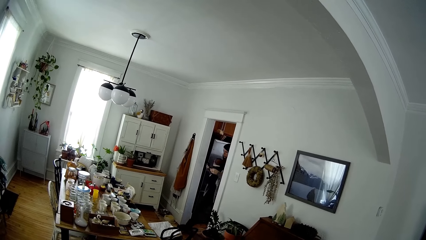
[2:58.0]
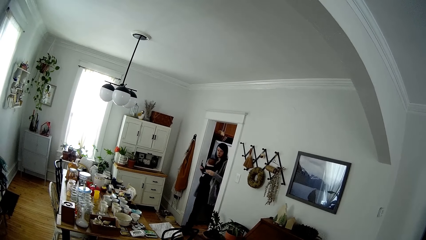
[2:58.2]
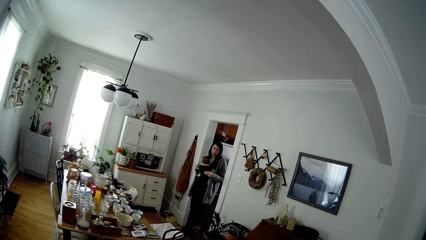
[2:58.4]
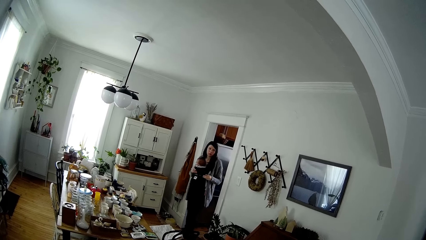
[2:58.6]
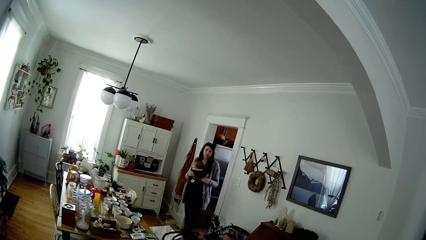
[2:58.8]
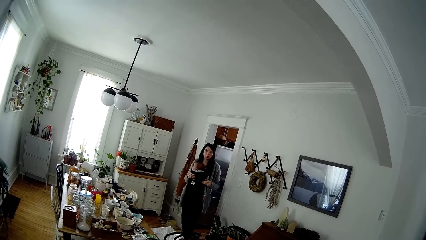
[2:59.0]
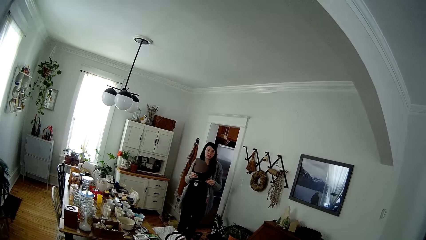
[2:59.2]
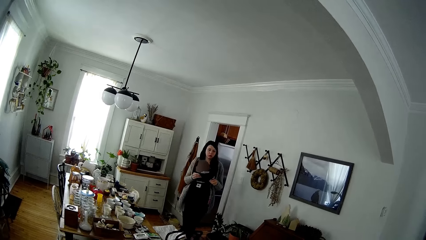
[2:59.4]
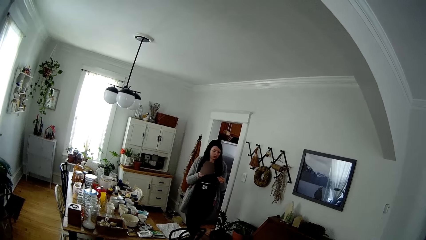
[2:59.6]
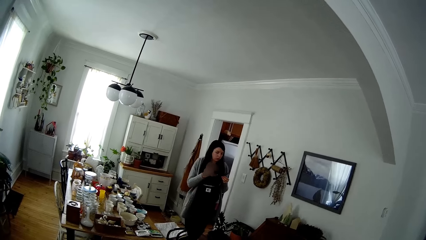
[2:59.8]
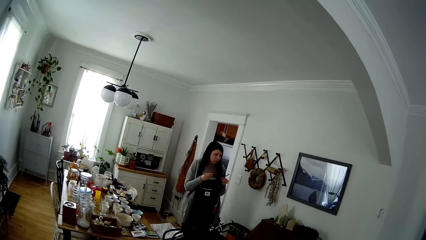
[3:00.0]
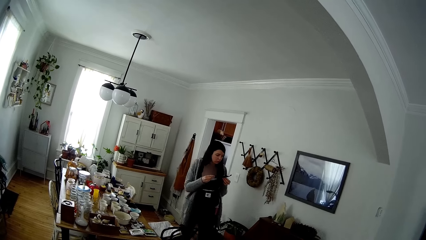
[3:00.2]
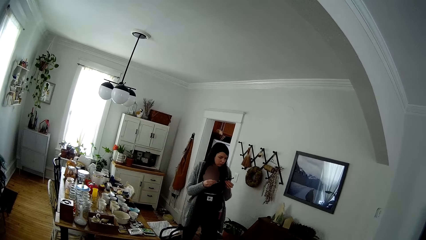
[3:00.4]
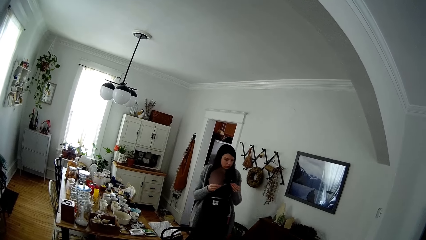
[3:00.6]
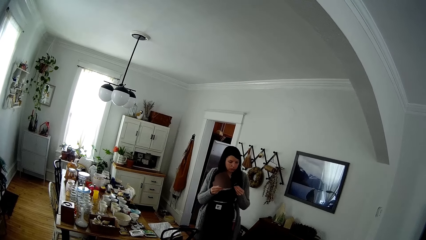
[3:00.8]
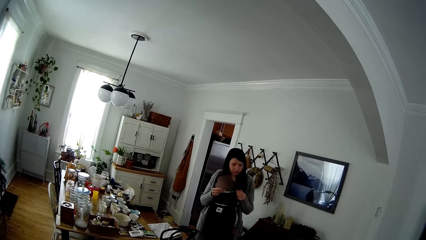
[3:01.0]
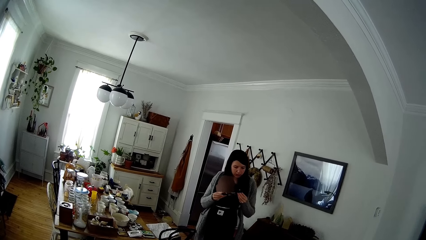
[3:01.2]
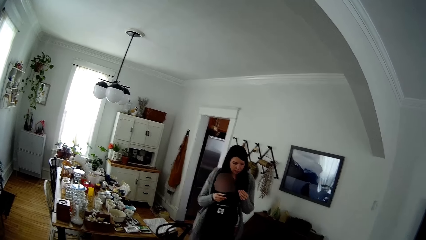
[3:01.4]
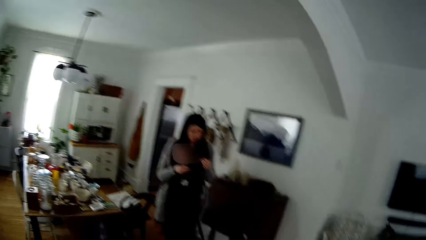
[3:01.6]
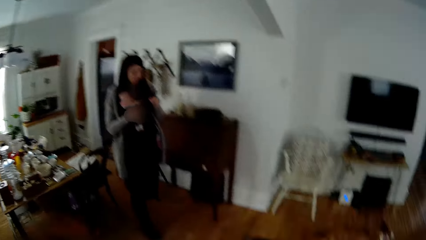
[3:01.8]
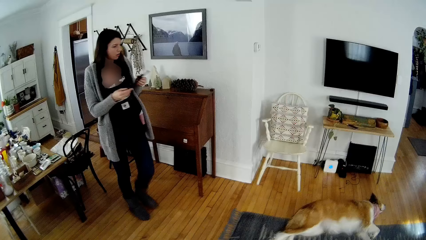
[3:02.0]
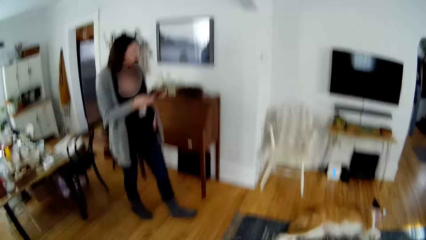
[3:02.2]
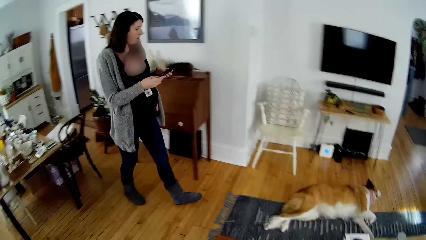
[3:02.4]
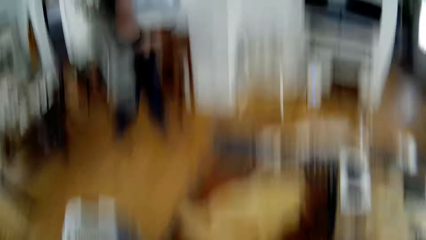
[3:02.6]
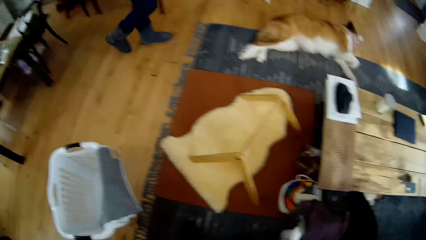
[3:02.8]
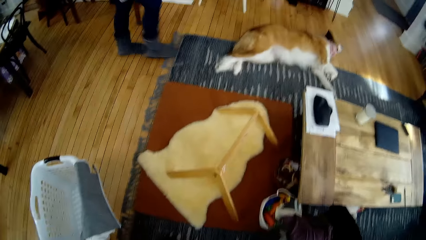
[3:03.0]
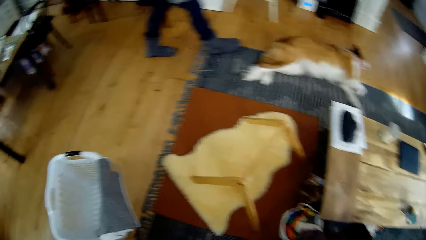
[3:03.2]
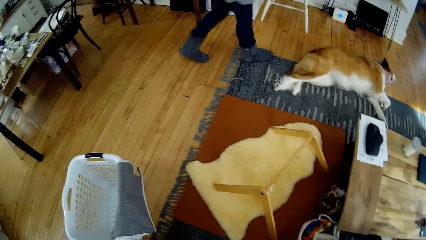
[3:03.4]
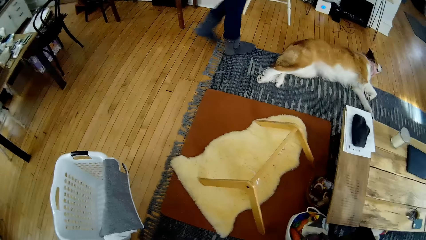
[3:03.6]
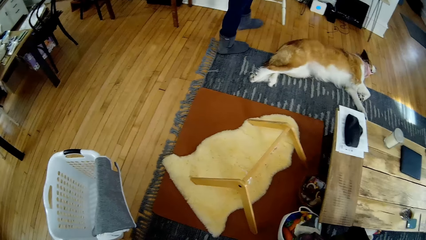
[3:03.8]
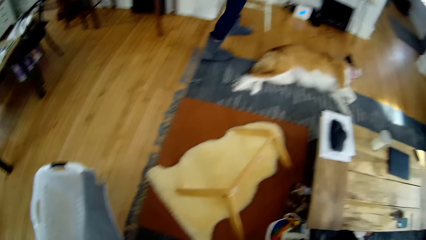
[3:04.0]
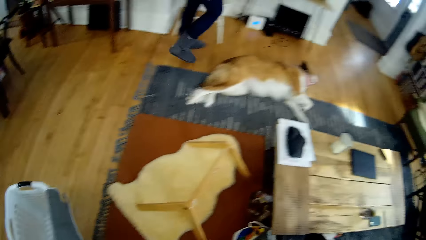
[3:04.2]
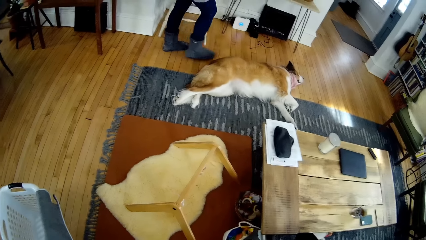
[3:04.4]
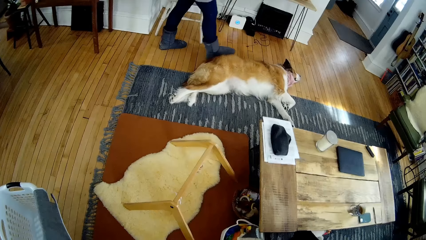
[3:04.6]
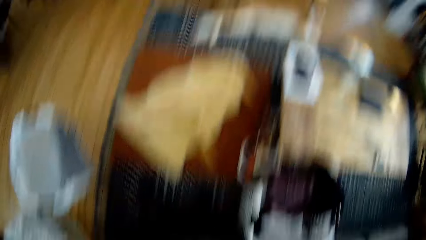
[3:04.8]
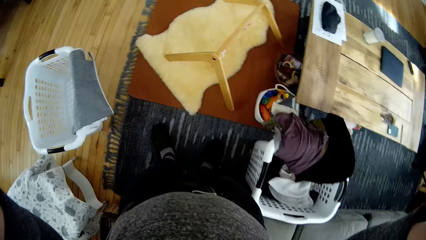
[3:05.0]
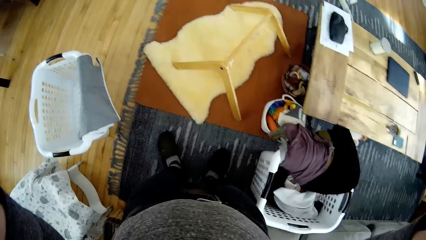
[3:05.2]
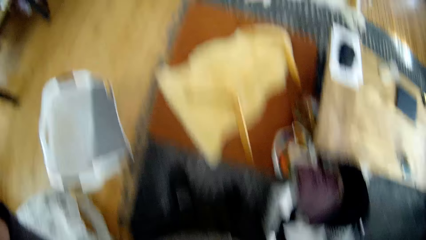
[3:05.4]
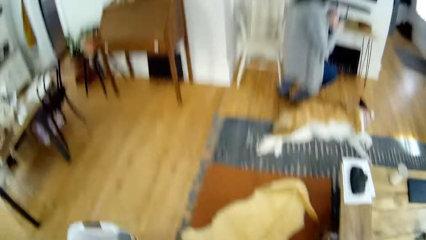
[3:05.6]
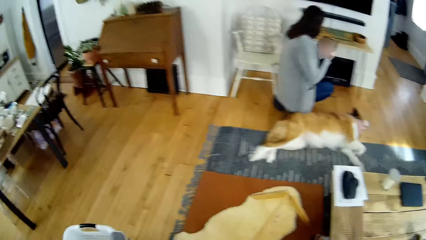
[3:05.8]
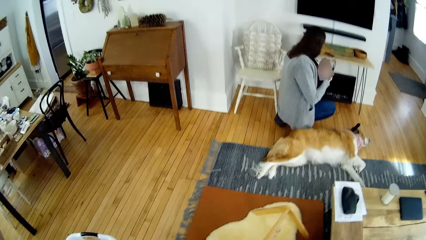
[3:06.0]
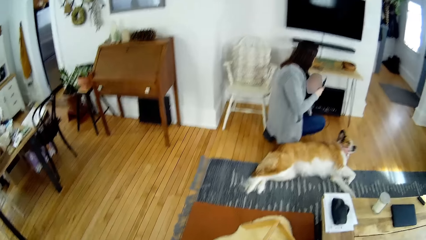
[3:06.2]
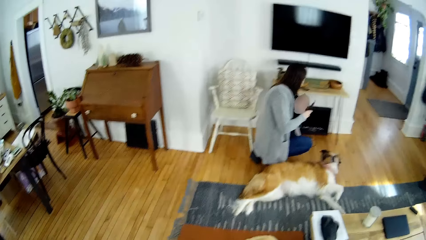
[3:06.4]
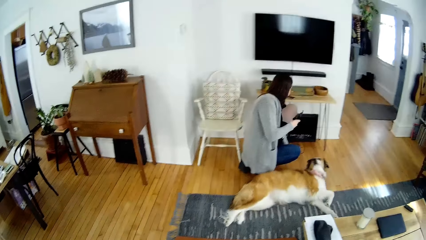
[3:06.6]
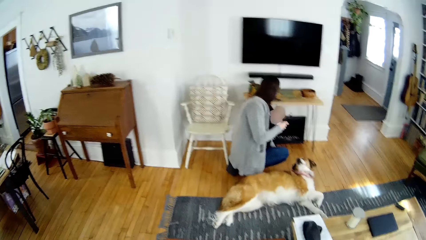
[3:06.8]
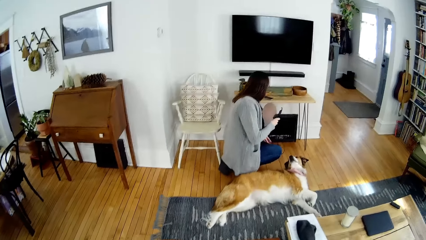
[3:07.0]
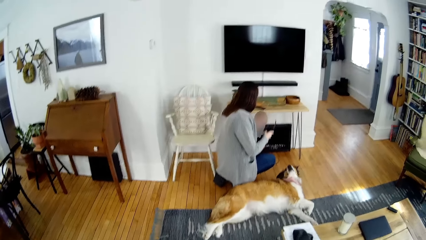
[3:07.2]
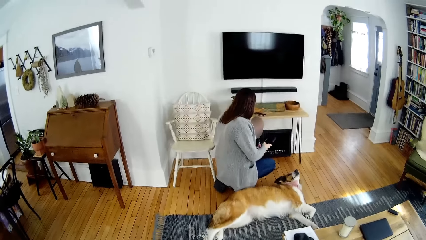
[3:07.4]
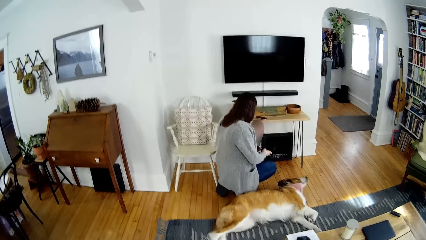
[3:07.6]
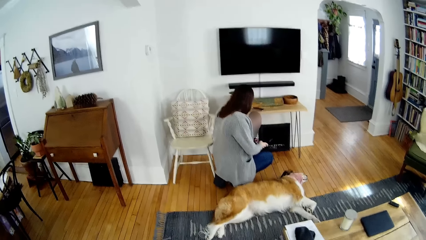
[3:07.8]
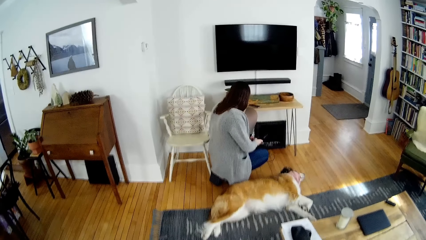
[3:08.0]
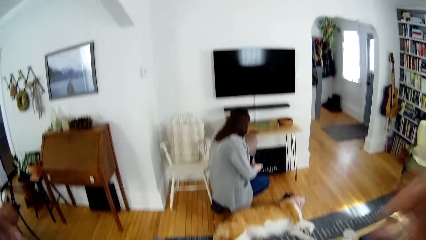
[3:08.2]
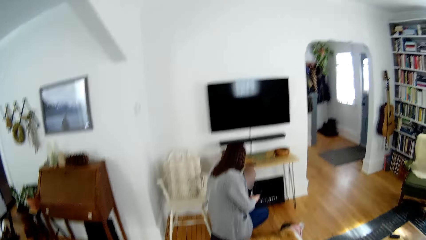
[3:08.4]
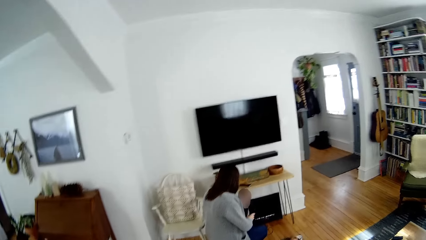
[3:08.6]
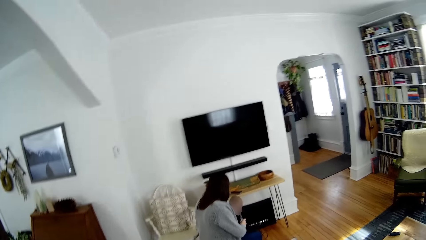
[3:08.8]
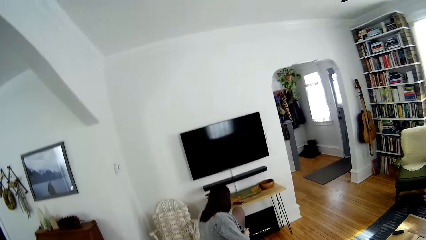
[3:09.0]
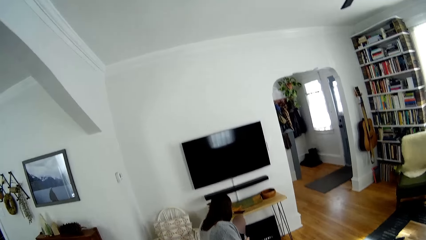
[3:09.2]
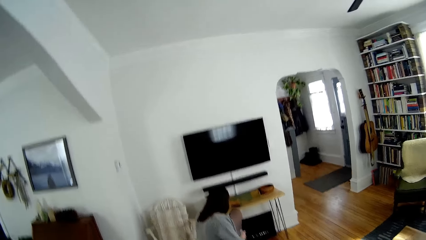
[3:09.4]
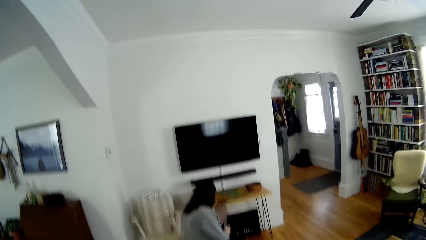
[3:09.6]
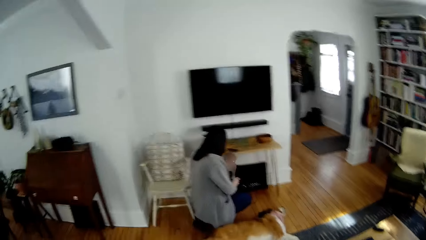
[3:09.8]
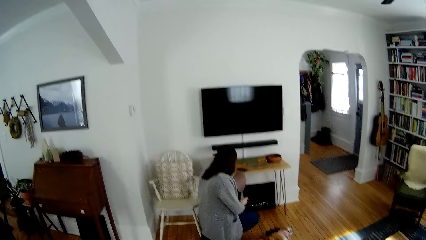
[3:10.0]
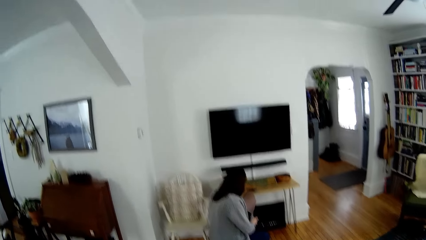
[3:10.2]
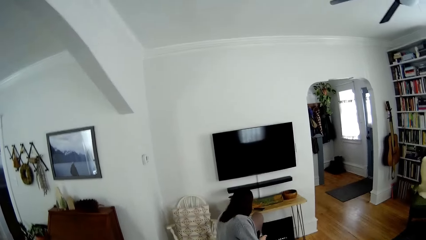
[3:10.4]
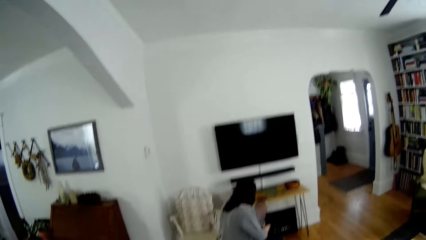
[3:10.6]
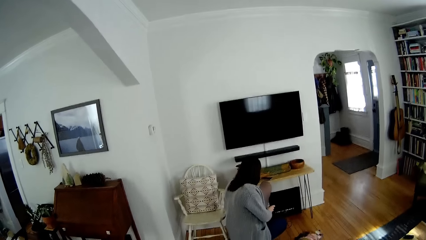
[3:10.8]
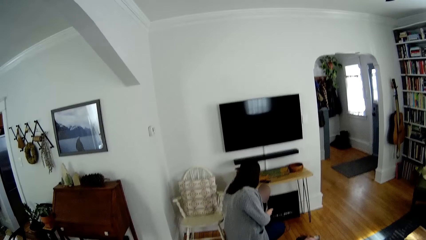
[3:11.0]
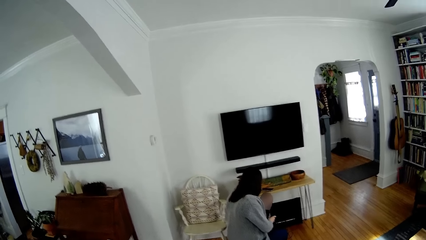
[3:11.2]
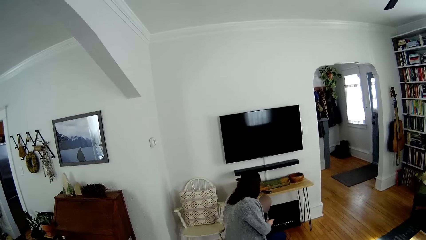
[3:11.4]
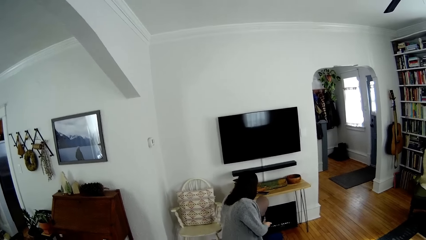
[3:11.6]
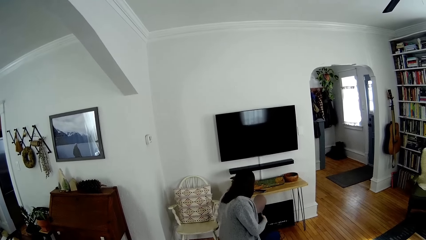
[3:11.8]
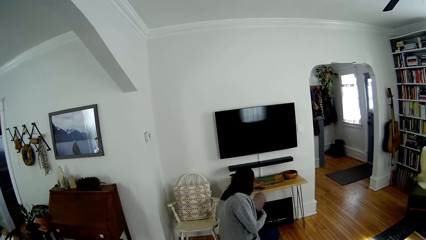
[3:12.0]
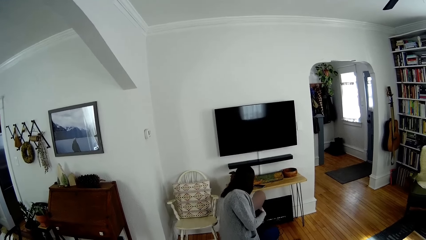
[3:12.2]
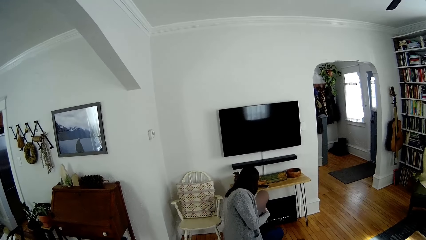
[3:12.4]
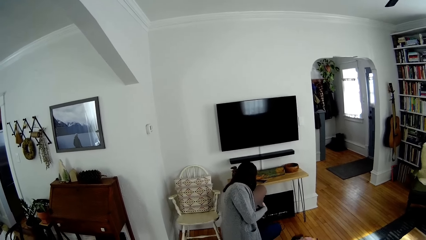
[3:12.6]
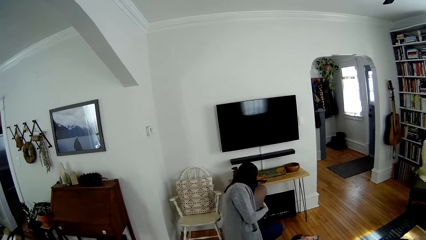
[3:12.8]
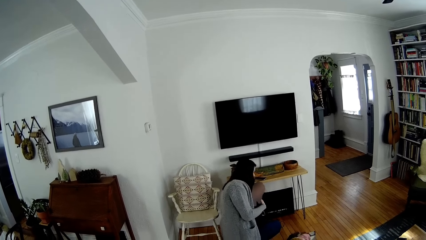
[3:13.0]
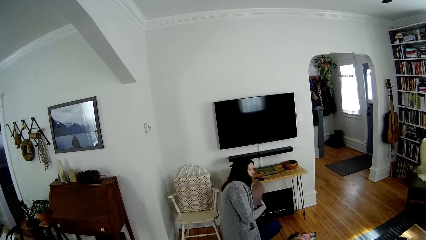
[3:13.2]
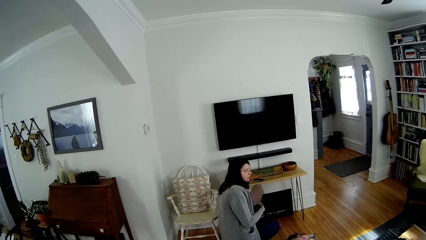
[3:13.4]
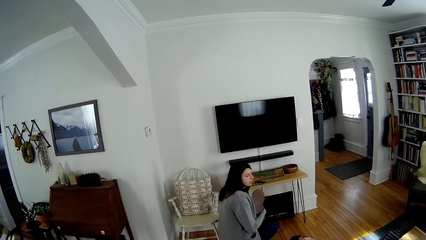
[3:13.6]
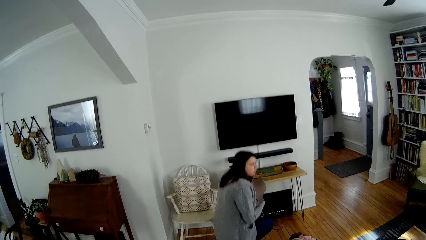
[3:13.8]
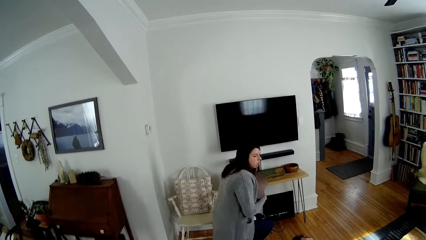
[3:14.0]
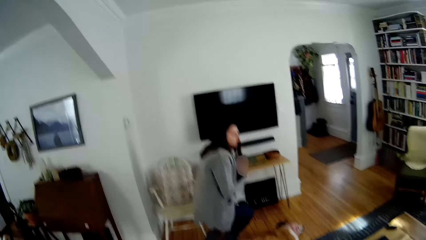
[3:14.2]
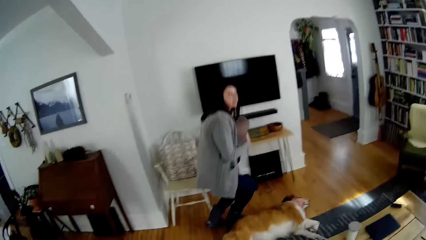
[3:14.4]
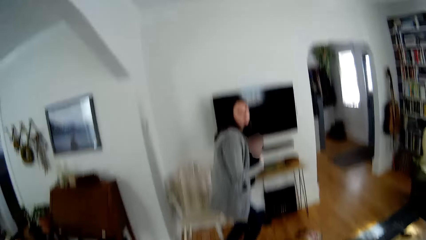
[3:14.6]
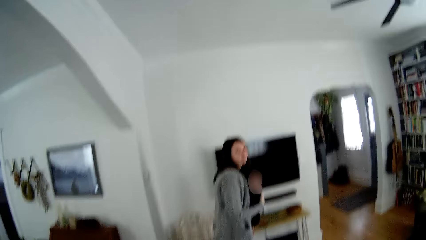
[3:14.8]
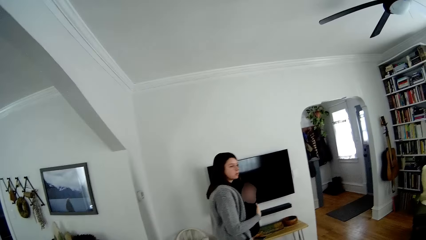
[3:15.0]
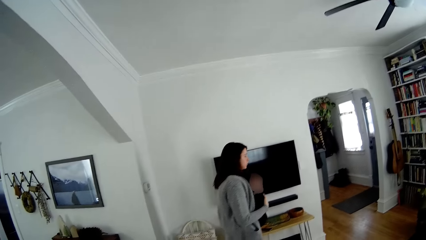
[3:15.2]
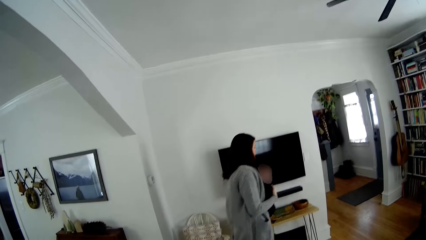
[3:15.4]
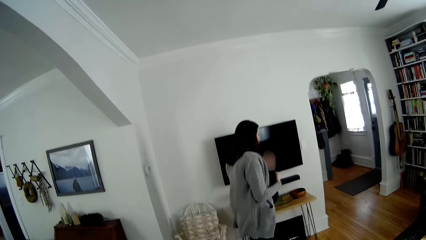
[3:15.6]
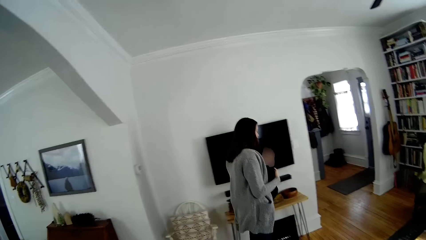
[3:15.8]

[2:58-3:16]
The woman walks out of the kitchen into the living room through the dining area. The woman converses with the camera wearer. The woman stares at the spectacles, walks around the room and bends down. The woman charges her glasses. The woman stands up.
